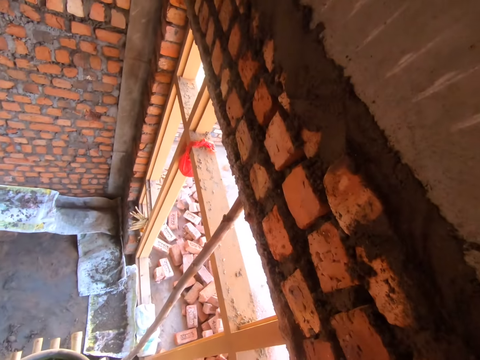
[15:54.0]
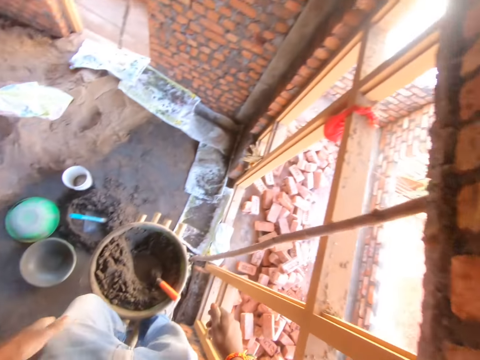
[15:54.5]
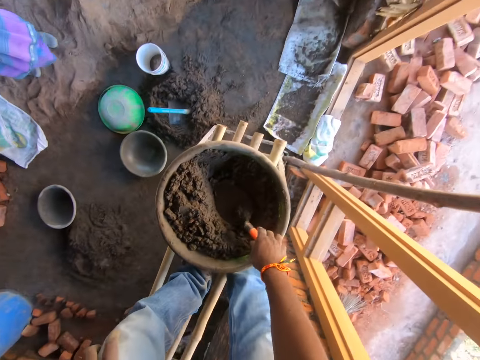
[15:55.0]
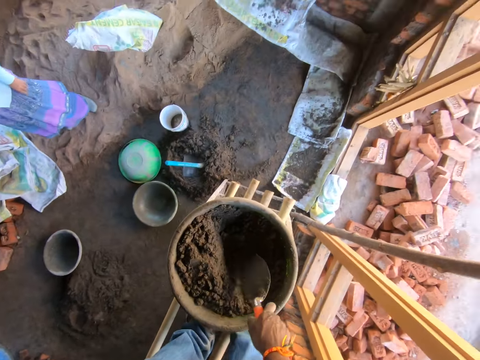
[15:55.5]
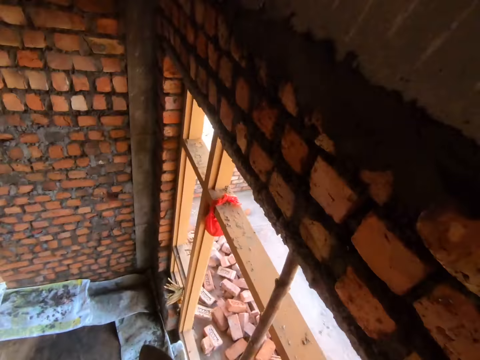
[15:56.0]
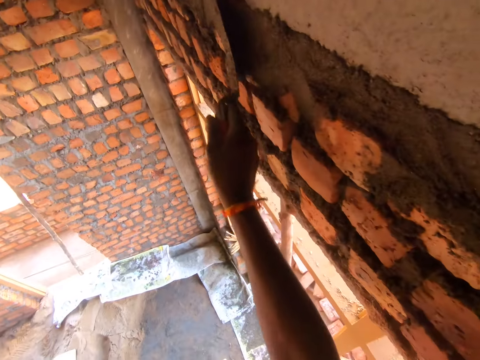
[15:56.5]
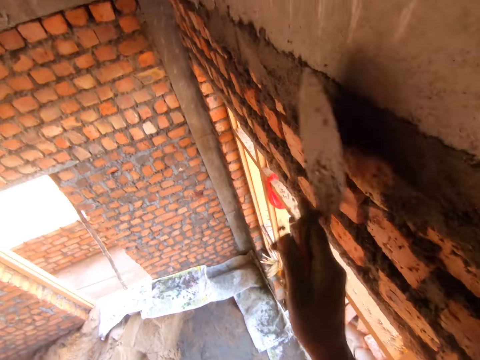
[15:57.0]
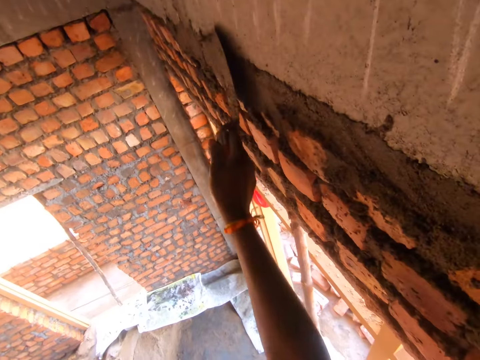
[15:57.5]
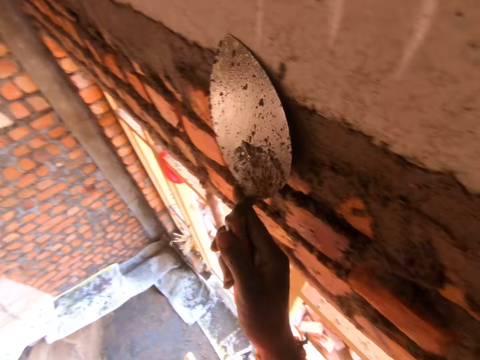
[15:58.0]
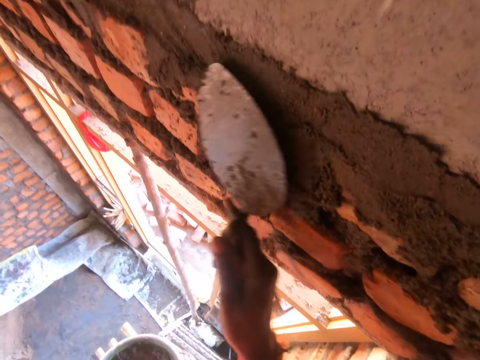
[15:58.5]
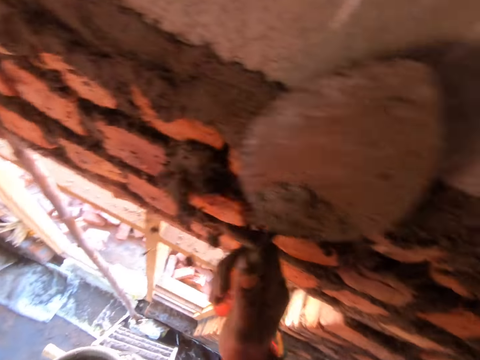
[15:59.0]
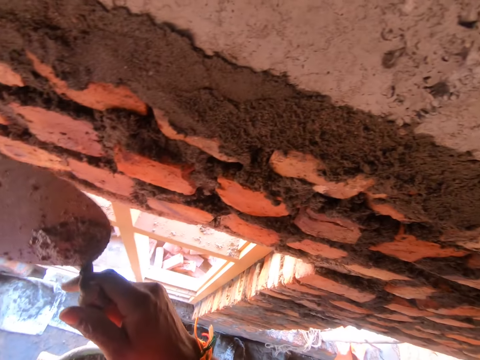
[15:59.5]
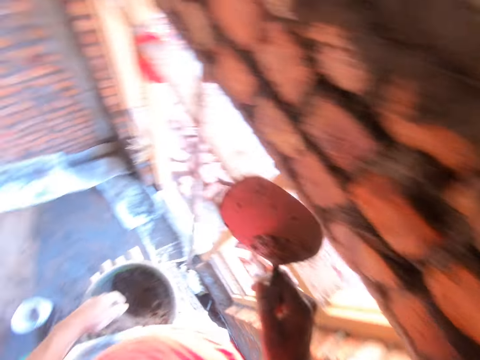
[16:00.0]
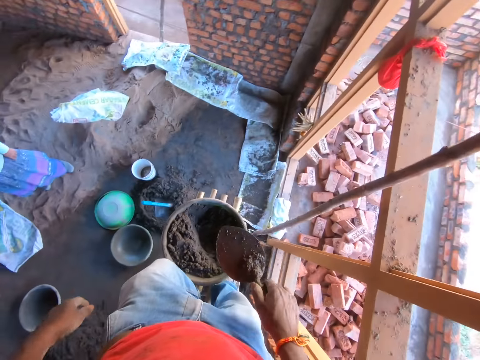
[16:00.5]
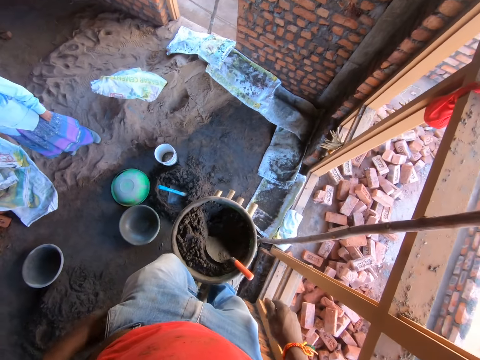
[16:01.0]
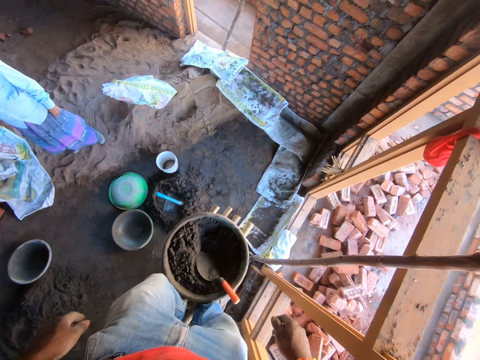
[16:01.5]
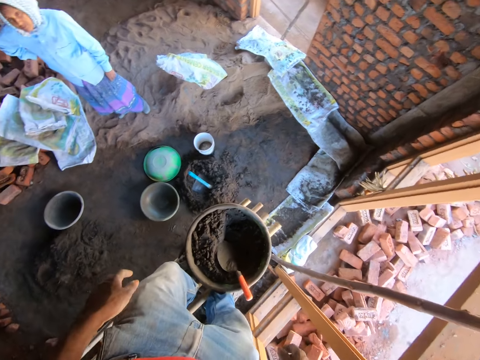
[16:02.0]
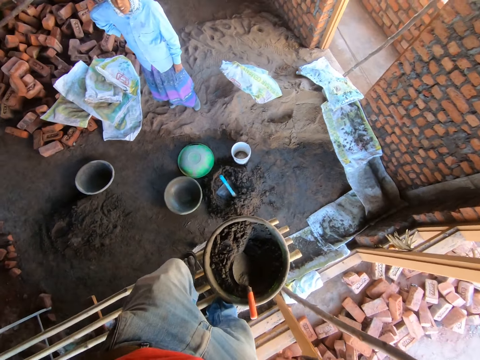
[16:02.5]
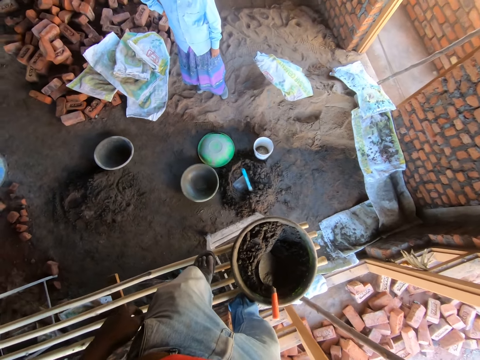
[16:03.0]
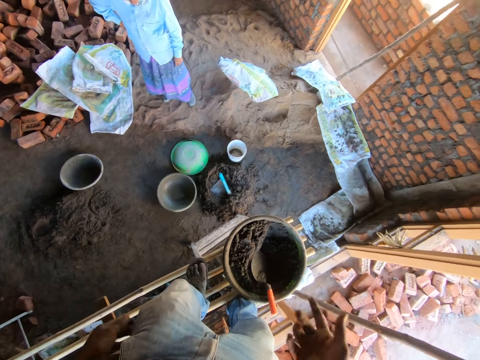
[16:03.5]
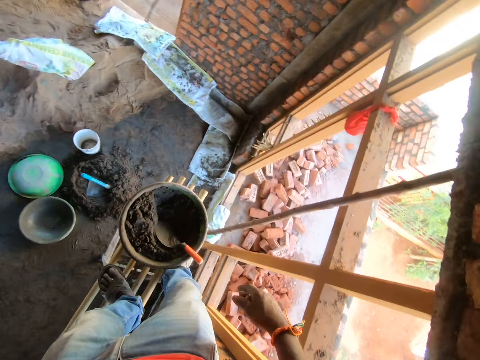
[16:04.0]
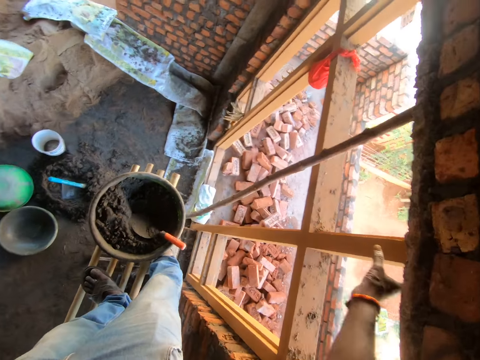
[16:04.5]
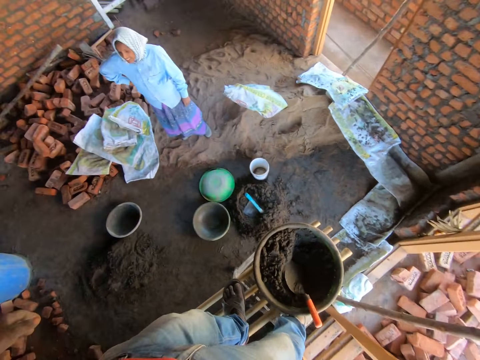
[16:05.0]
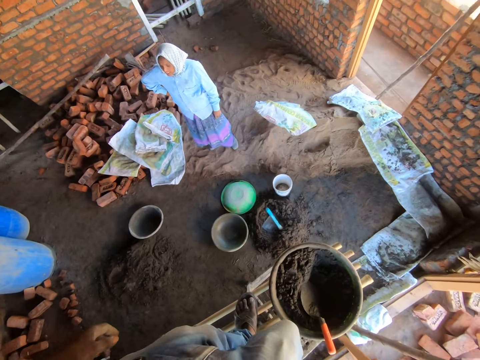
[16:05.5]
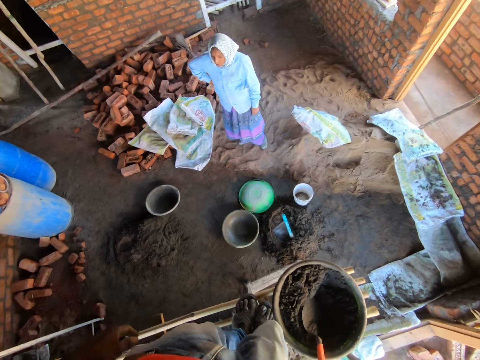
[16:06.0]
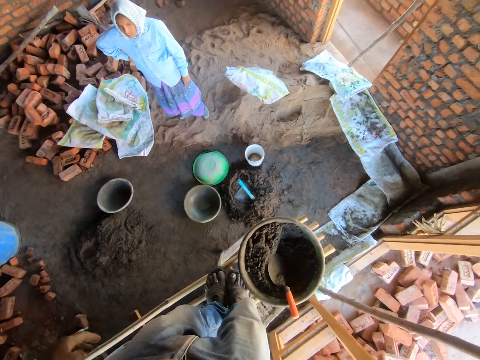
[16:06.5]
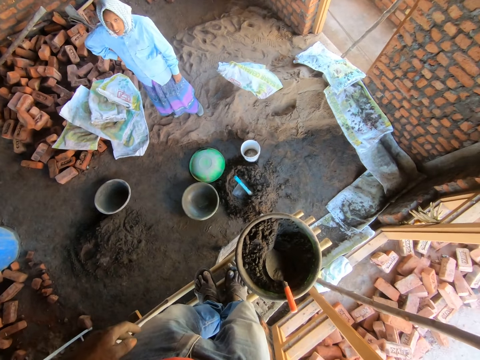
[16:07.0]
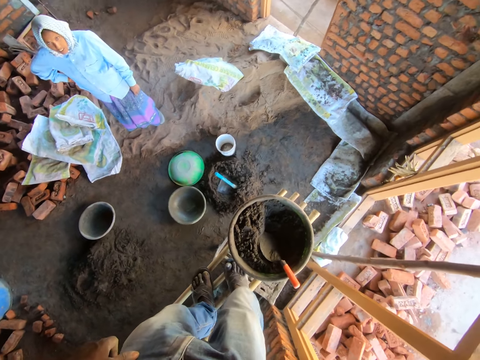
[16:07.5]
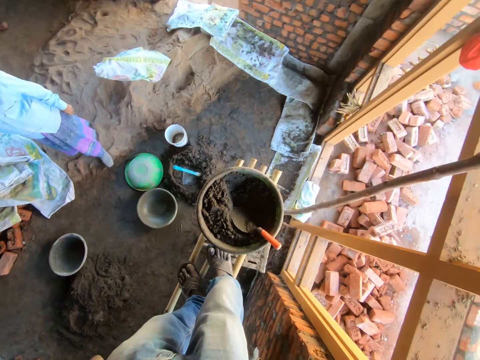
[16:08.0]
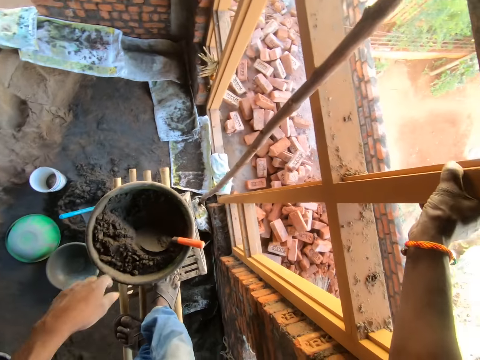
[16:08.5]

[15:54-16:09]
The camera wearer puts the trowel in the basin. They pick the trowel from the basin. They smoothen the wall with the trowel. They drop the trowel in the basin. They talk to a person.

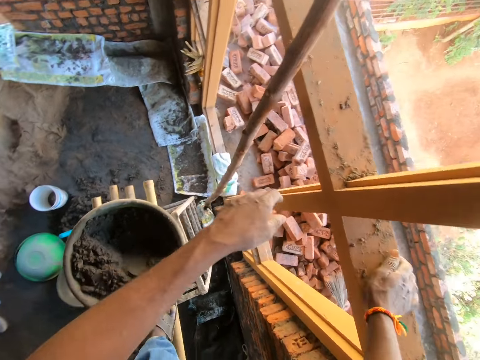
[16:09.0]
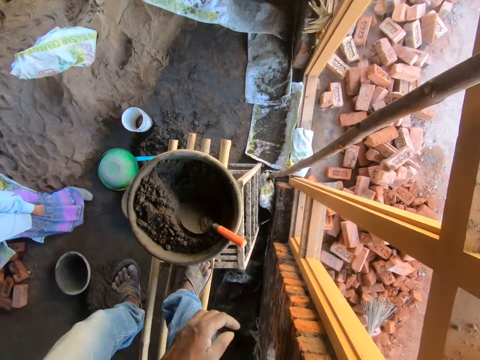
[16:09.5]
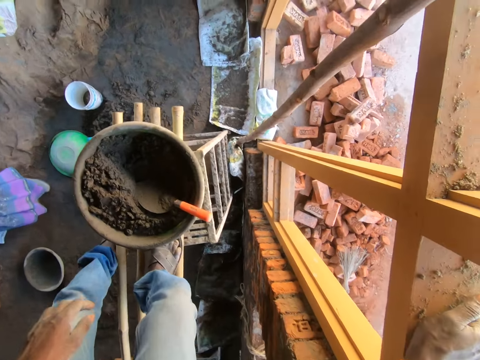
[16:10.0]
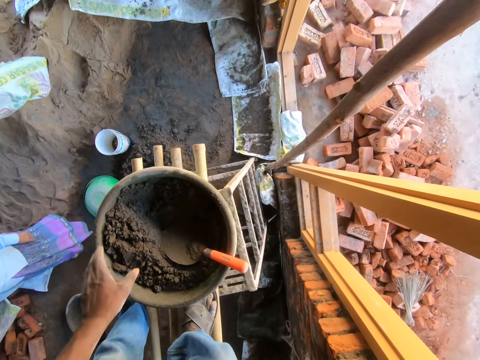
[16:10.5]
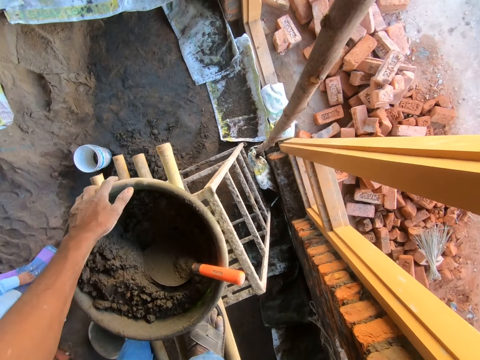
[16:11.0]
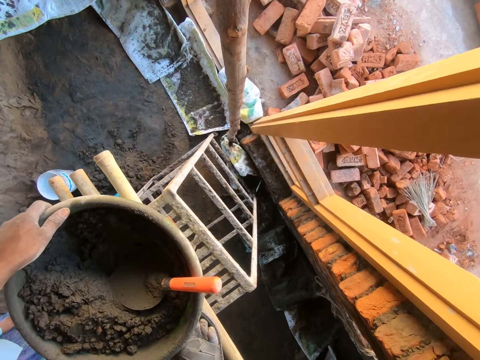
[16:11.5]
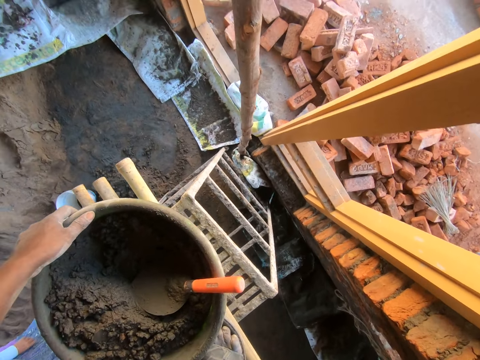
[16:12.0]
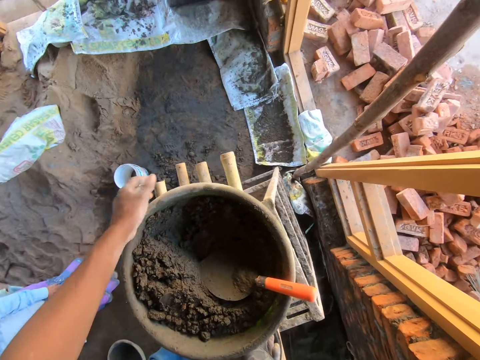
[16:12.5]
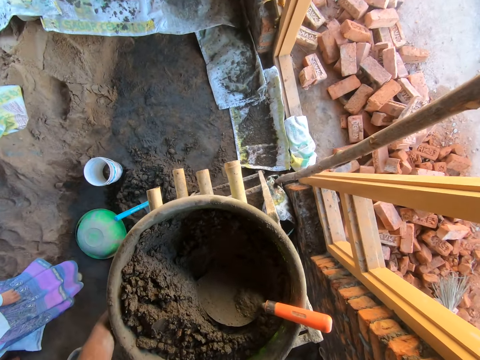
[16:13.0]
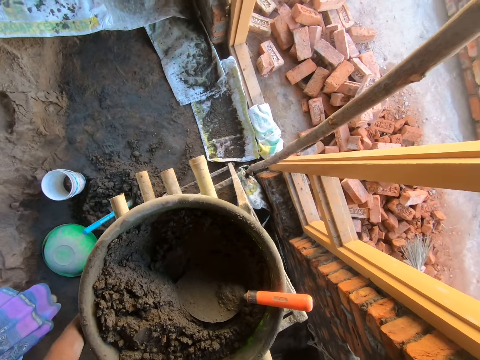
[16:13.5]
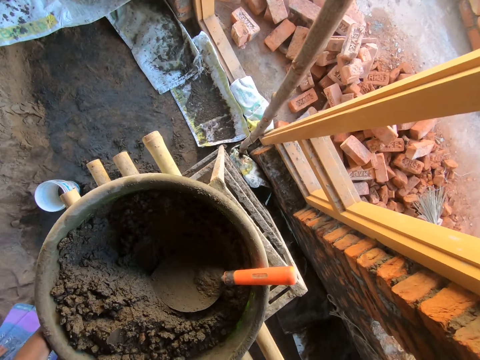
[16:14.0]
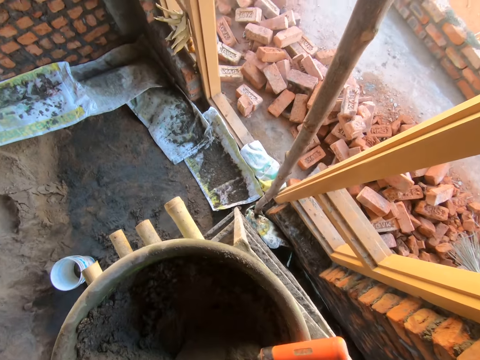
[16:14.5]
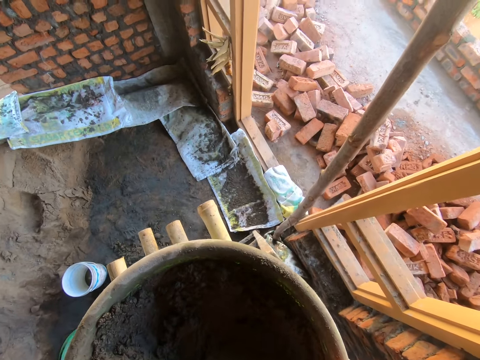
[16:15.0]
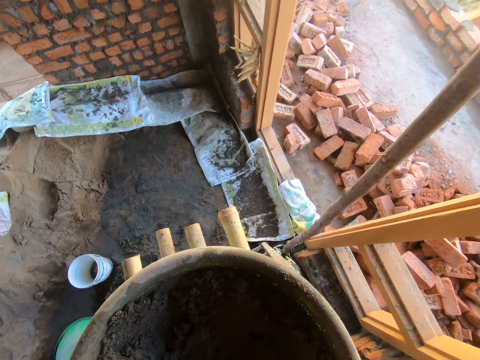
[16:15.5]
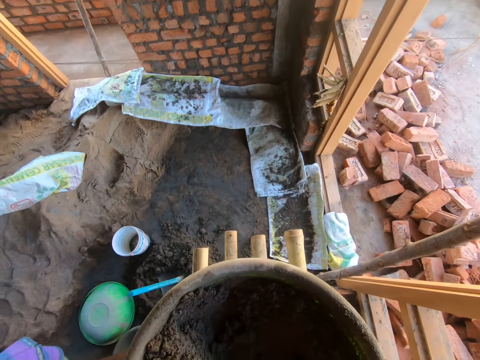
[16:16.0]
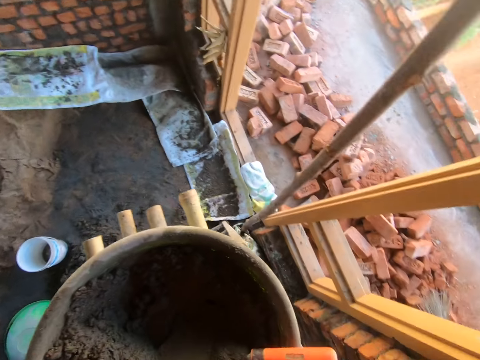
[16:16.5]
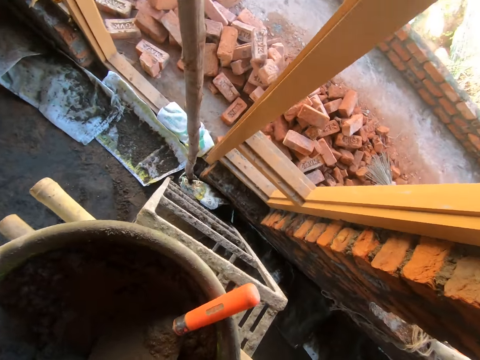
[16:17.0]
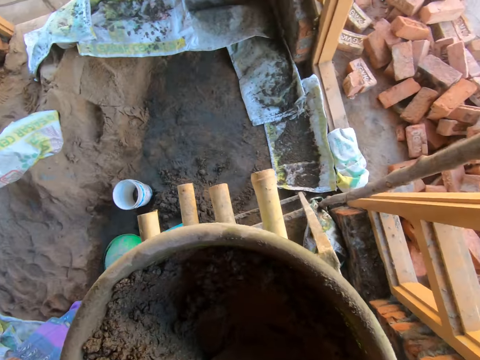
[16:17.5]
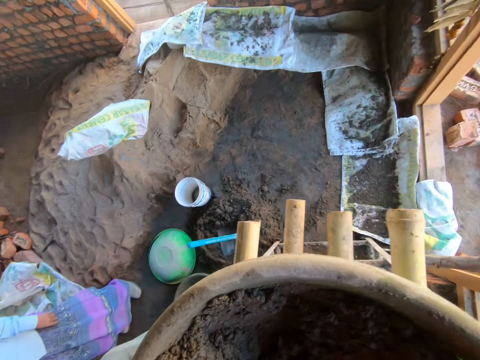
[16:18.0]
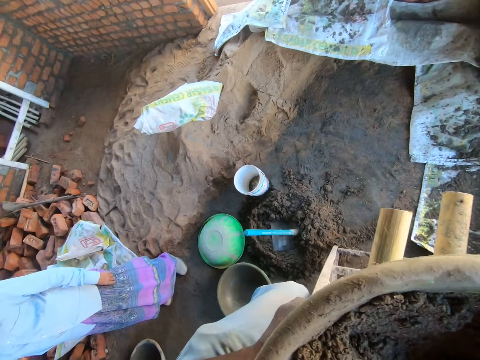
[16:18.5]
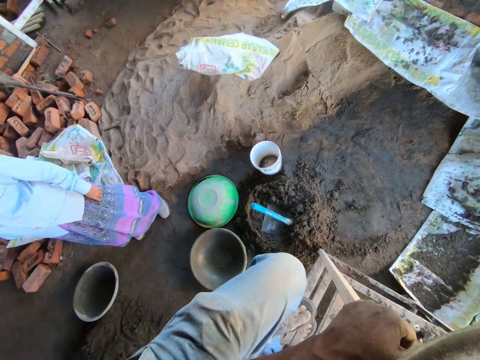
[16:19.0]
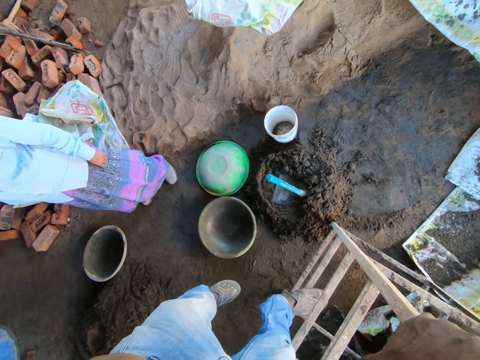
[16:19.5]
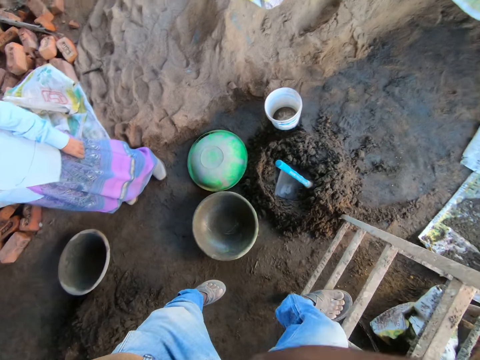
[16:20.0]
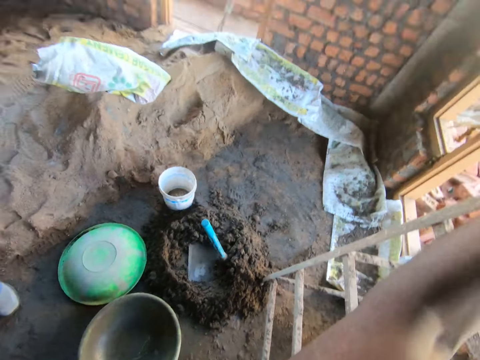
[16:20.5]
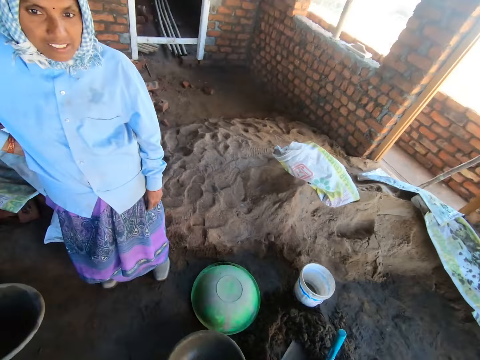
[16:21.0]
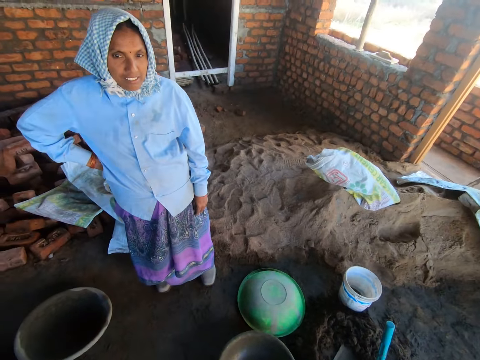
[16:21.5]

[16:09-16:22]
The camera wearer climbs down the ladder. He holds the basin with his hand. He touches the basin with cement mixture. He climbs down the ladder.
